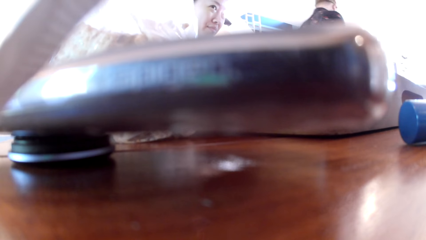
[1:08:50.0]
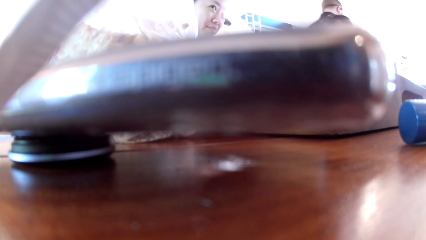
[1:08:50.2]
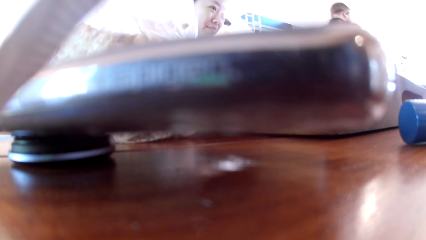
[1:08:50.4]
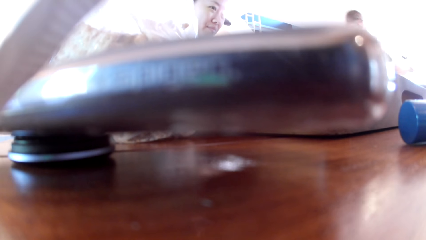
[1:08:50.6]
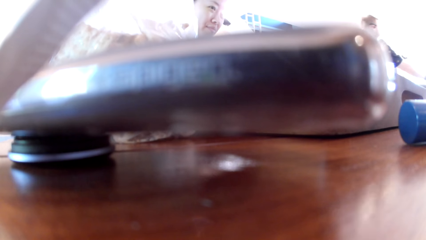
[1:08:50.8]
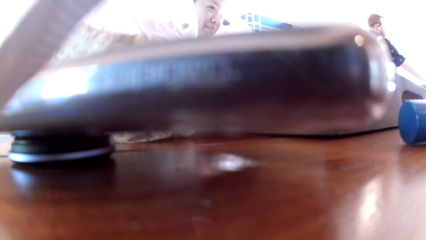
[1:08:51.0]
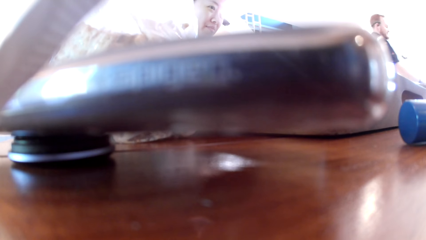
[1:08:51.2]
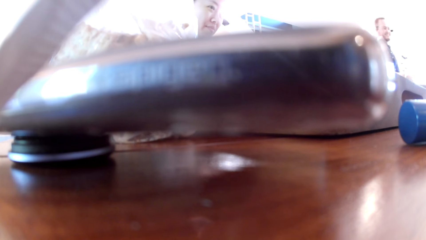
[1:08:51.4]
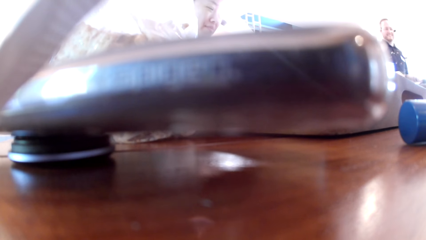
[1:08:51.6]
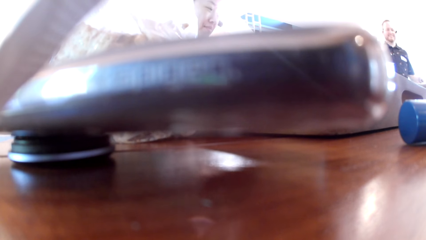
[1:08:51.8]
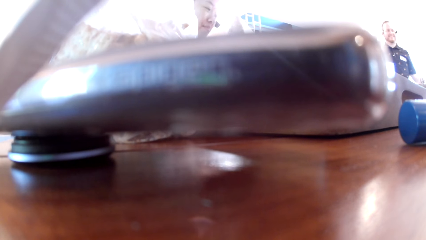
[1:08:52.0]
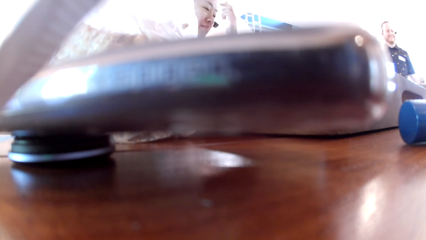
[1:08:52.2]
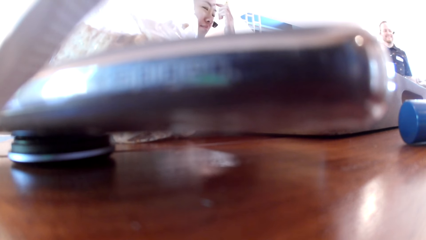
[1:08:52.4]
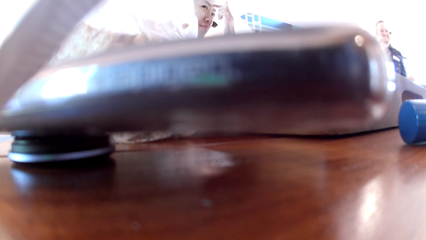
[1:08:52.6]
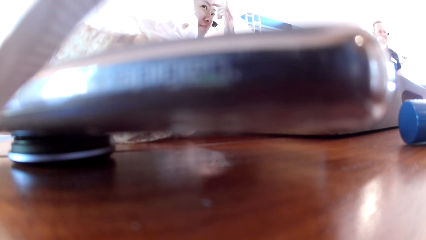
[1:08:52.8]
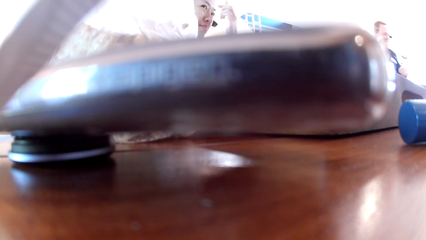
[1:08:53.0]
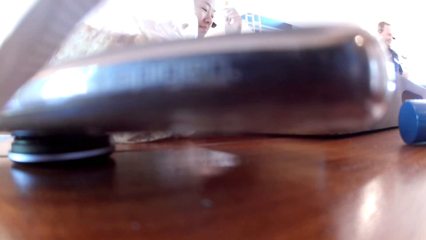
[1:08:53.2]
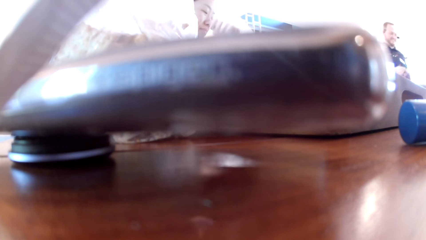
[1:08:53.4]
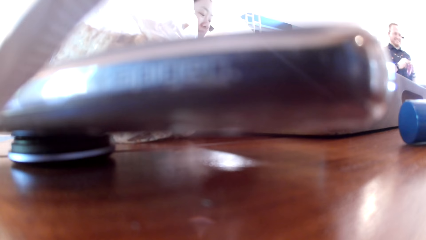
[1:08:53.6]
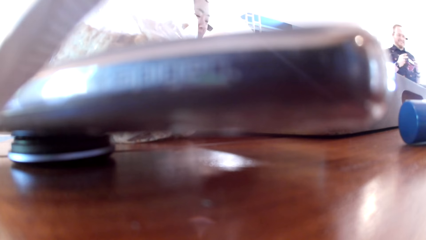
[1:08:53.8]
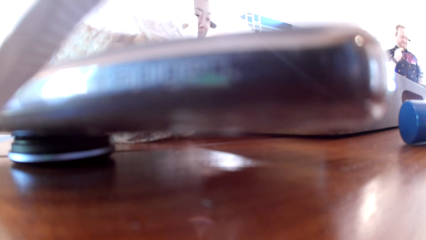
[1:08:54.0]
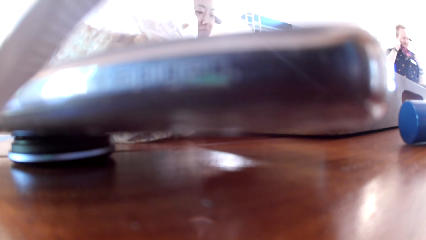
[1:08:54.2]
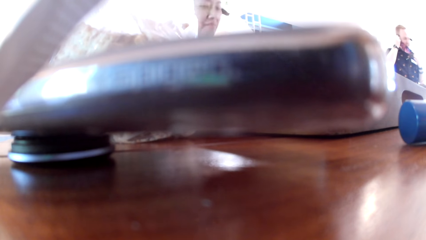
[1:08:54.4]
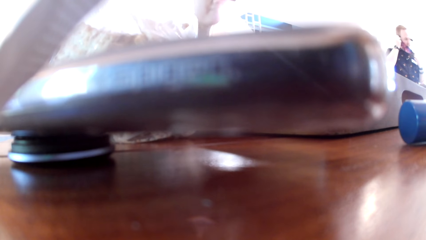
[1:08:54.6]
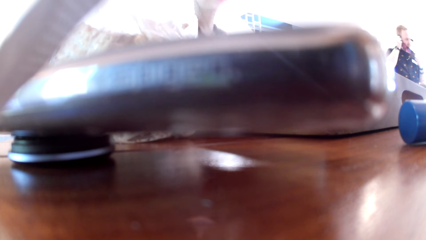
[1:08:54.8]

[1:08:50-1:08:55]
The man picks up a face mask with his right hand. He places his right hand on a table and places his left hand on the table. The woman scratches her forehead with her left hand. The man wears the face mask on his face with both hands.
